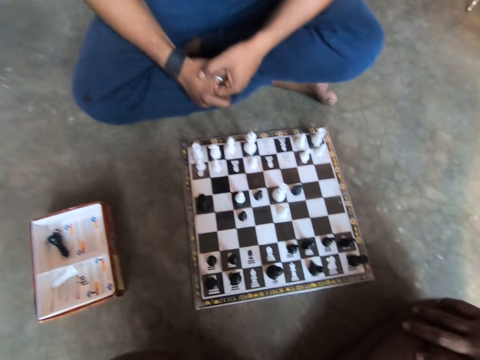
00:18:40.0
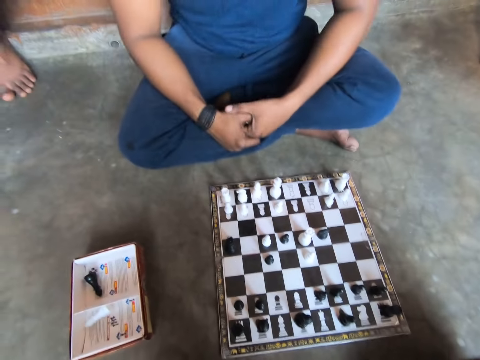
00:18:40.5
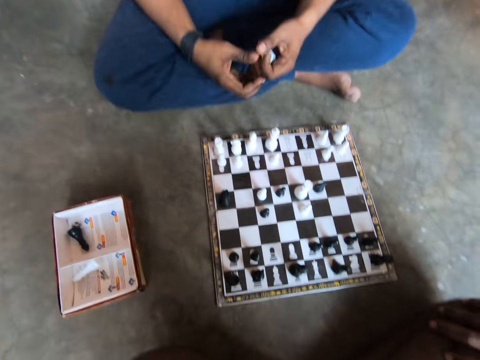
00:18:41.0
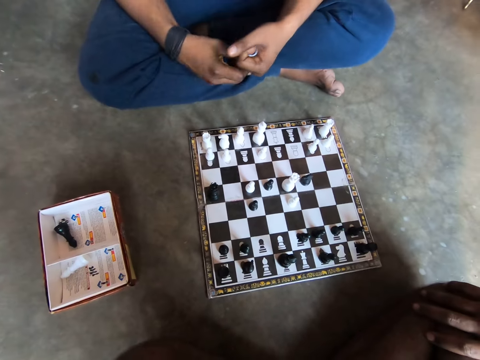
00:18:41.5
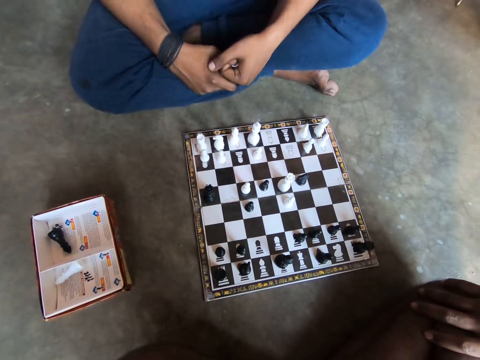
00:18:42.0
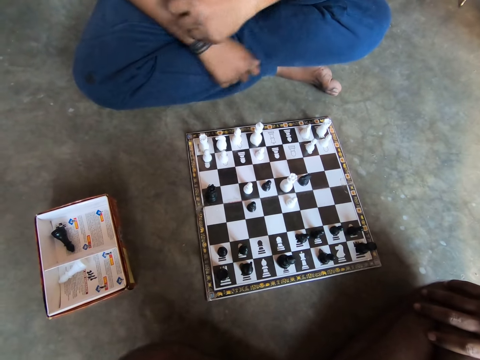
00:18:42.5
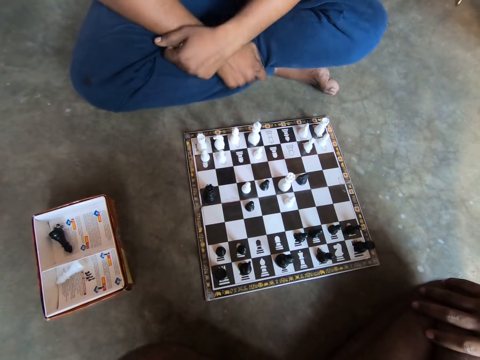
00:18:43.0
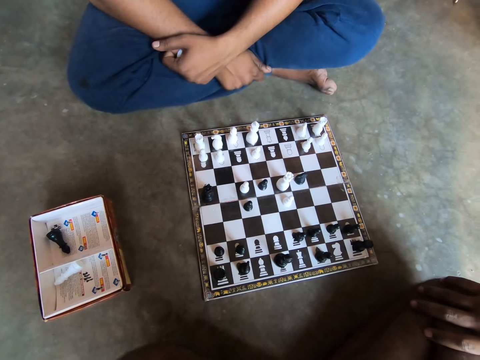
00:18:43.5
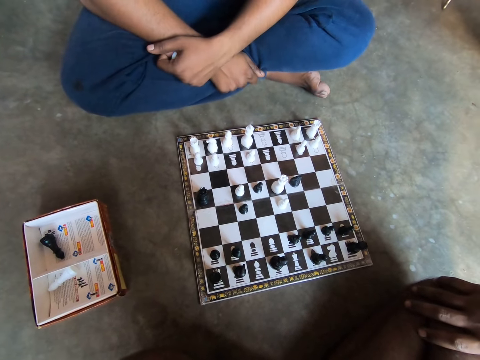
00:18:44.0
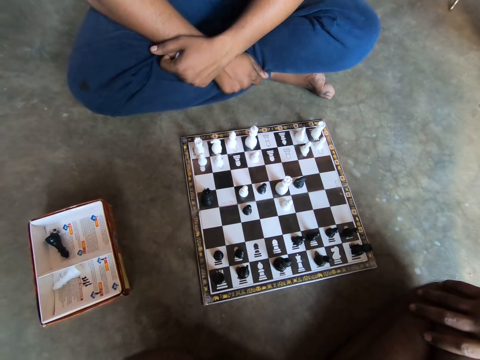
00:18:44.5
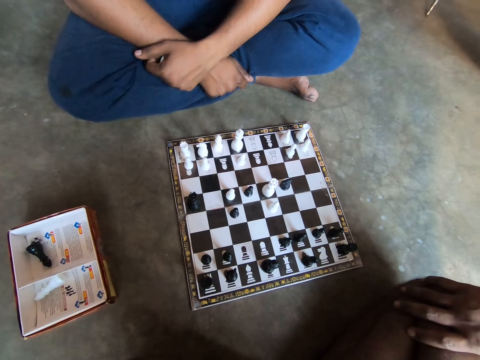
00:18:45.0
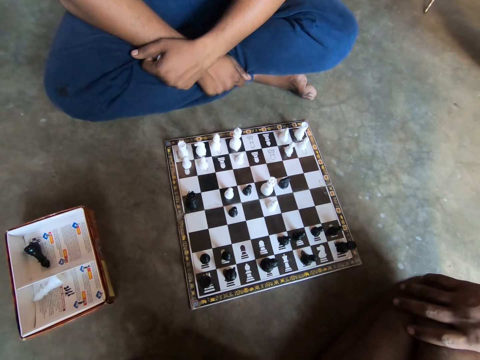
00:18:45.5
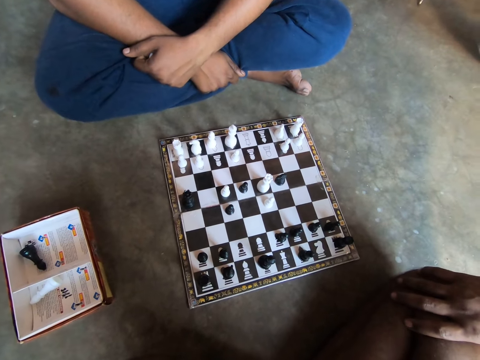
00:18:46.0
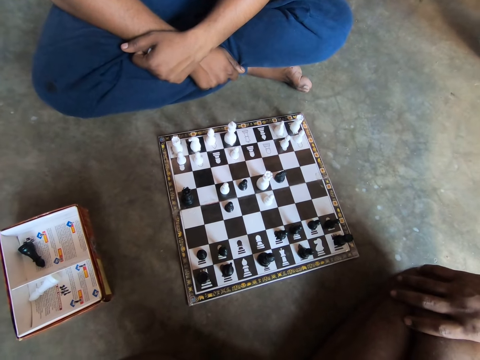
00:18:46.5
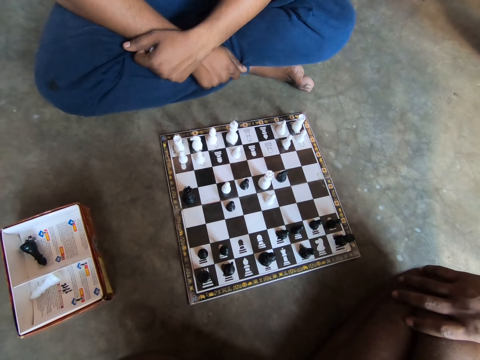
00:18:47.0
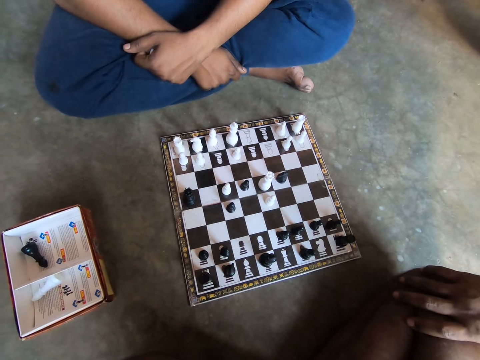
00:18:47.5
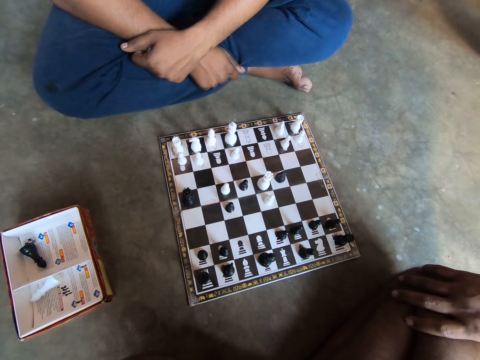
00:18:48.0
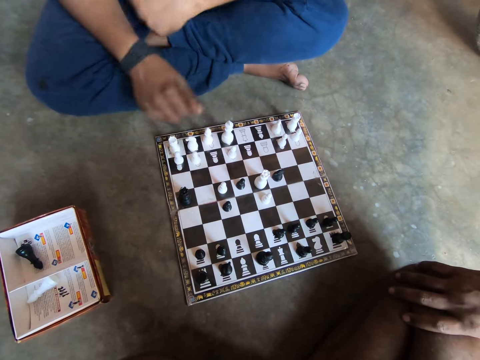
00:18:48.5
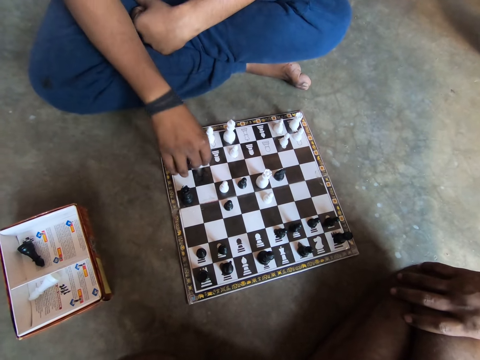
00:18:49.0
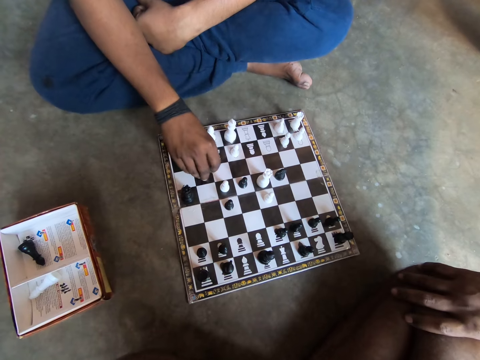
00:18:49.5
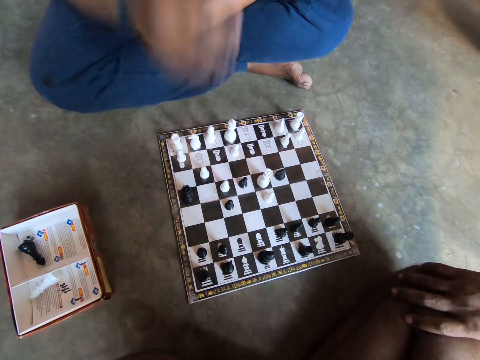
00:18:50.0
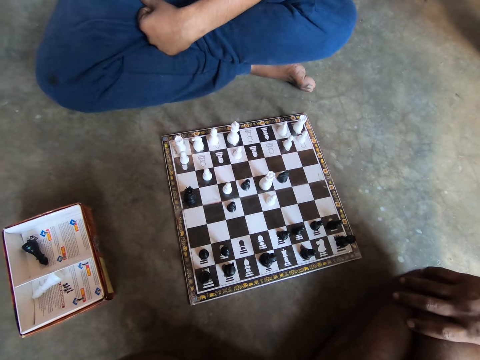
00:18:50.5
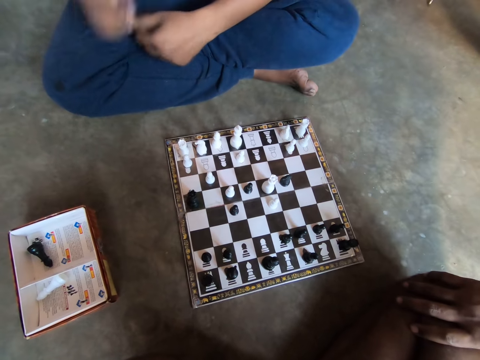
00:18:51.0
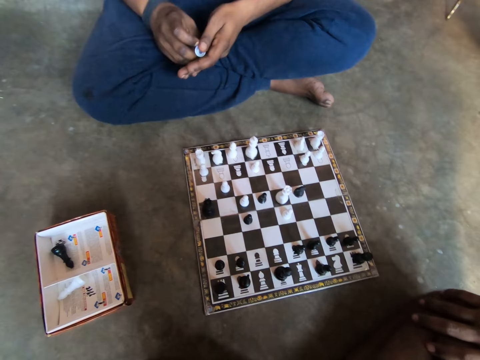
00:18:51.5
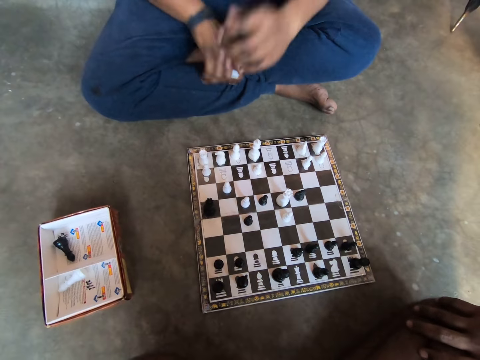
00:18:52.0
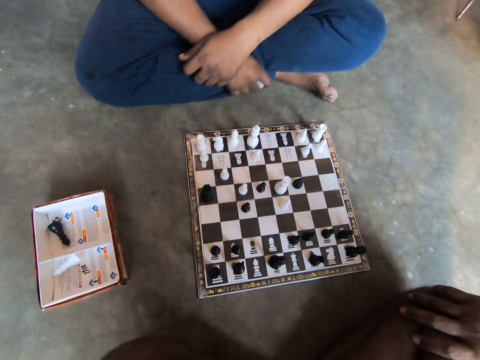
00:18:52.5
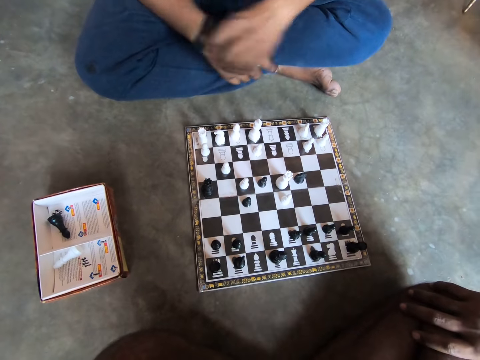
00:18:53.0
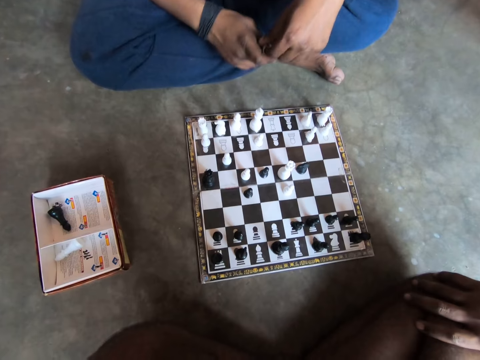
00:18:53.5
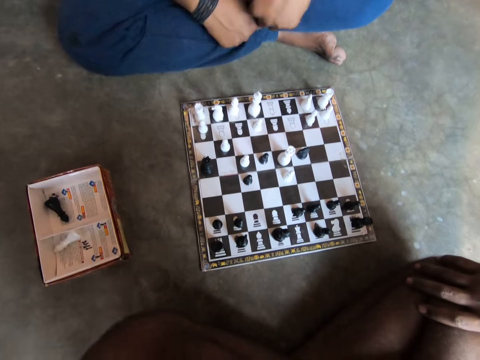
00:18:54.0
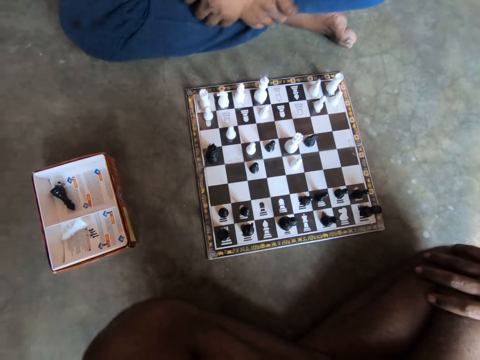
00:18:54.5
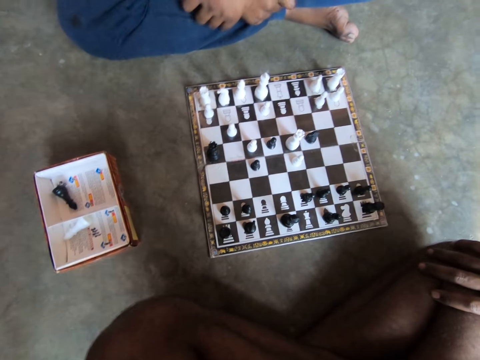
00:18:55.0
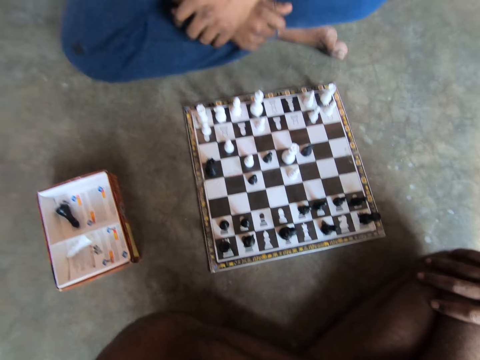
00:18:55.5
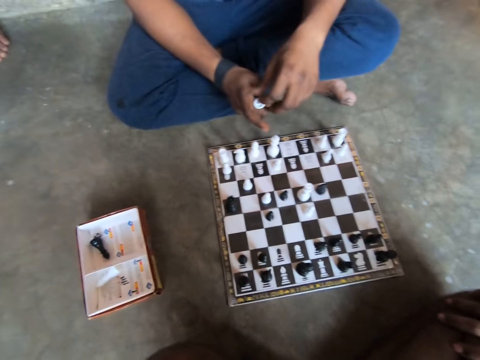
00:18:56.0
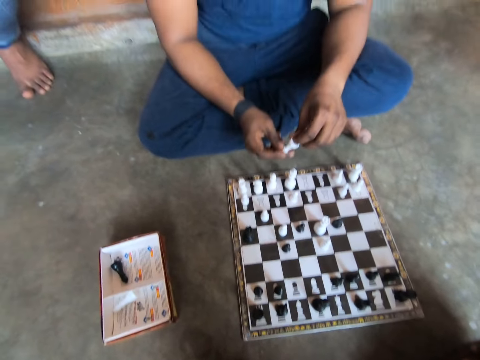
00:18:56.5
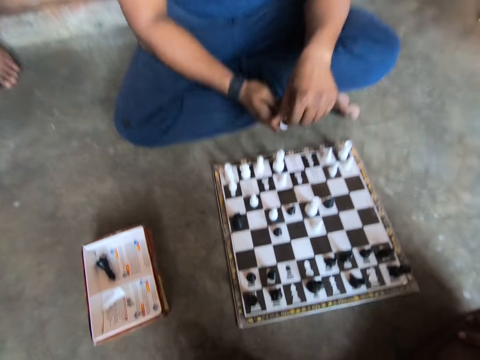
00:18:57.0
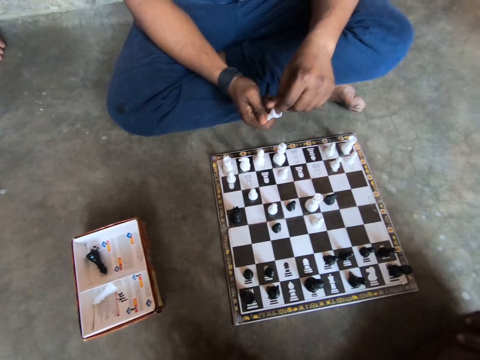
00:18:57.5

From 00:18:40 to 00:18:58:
The camera wearer puts his hand on his knee. A man holds the chess piece. The man puts his hand on the other hand. The man plays the chess piece on the chessboard with his right hand and lifts his hands. The man holds the chess piece in both hands, removes his left hand from the chess piece, holds the chess piece with the other hand, and folds his hands. The man holds the chess piece in both hands and folds his hands. The camera wearer looks at the chessboard. The man holds the chess piece in both hands.

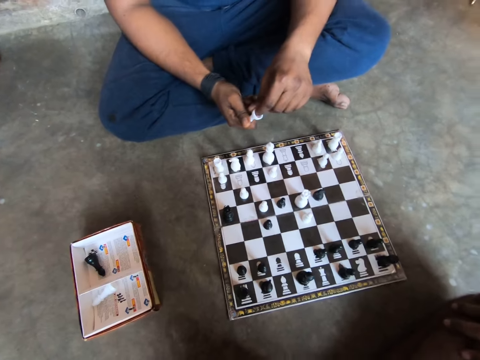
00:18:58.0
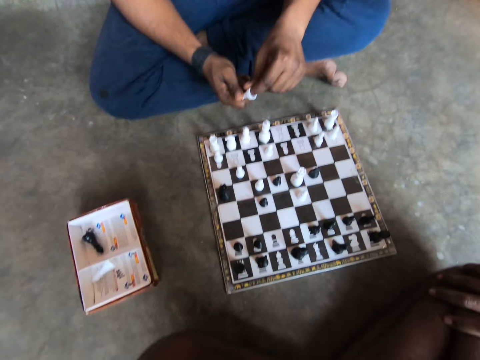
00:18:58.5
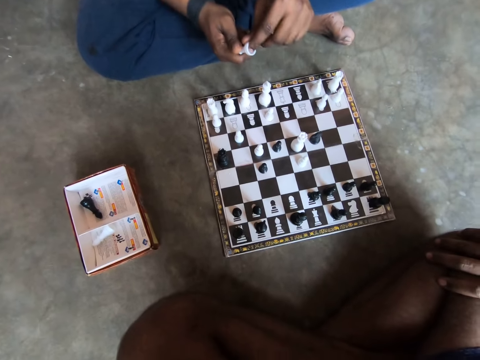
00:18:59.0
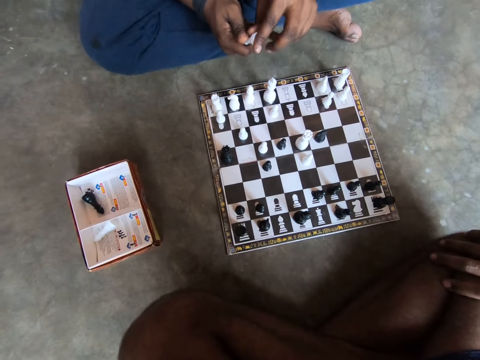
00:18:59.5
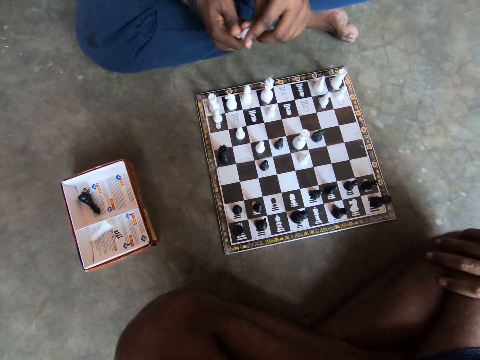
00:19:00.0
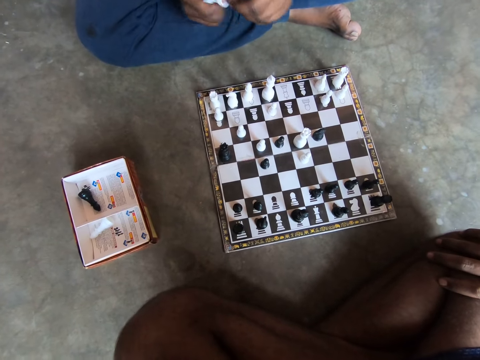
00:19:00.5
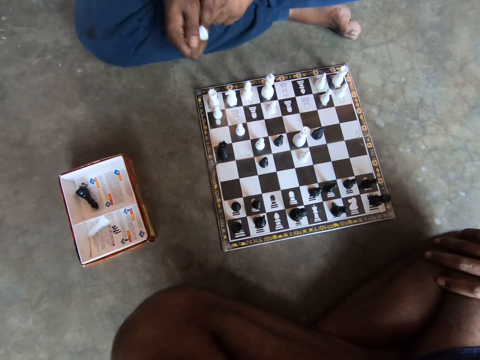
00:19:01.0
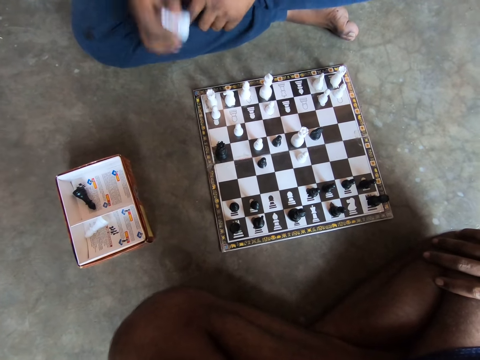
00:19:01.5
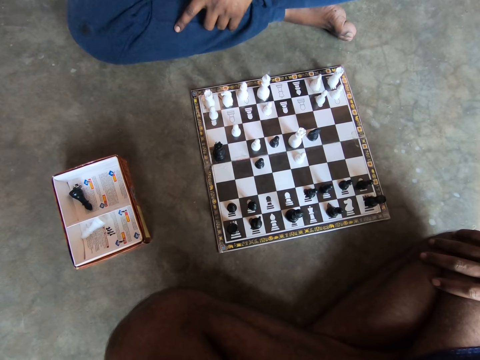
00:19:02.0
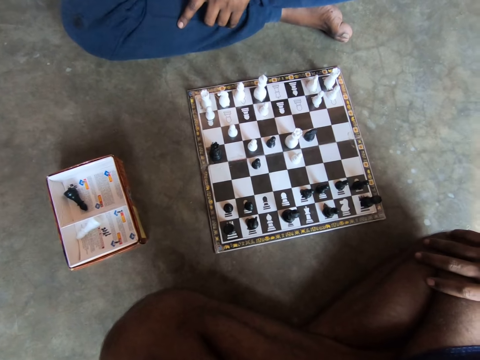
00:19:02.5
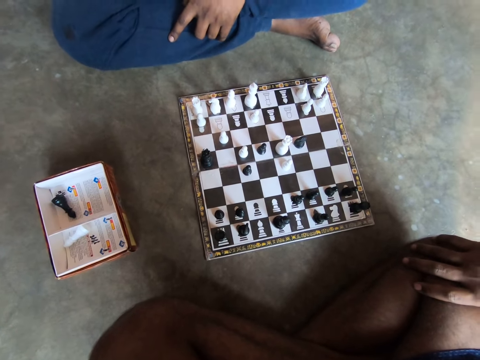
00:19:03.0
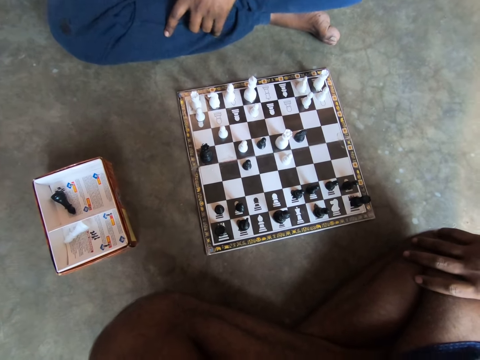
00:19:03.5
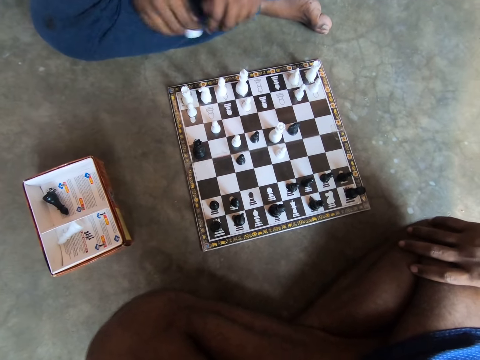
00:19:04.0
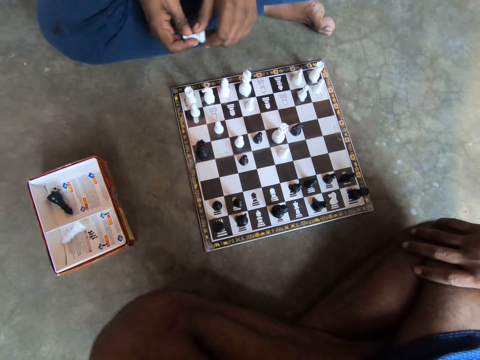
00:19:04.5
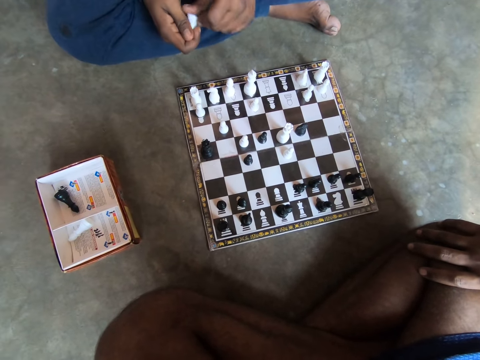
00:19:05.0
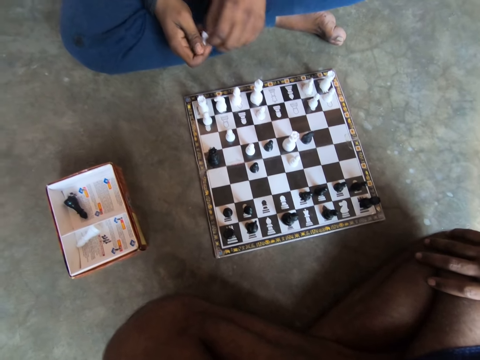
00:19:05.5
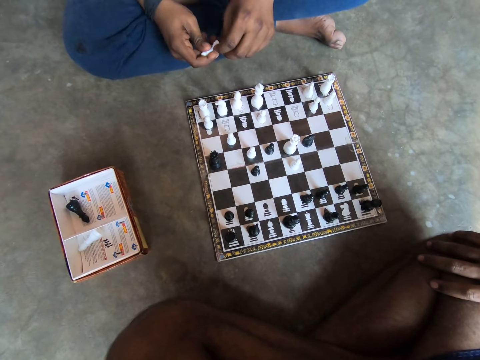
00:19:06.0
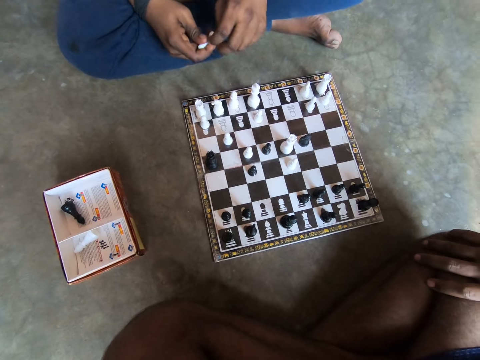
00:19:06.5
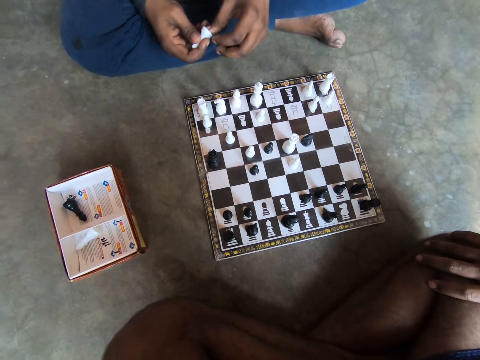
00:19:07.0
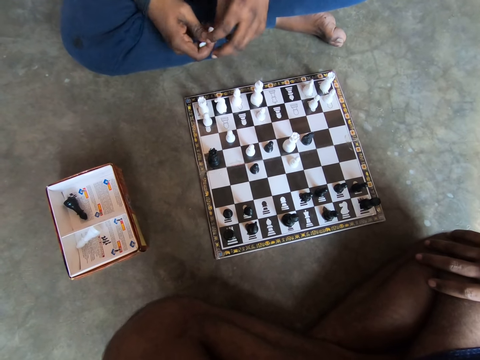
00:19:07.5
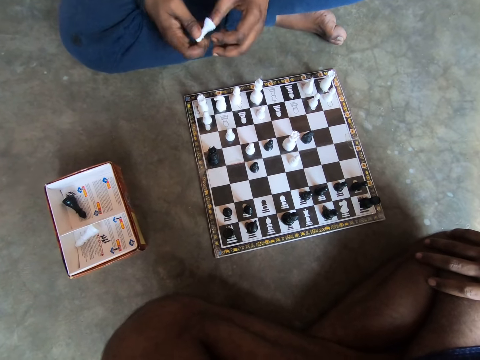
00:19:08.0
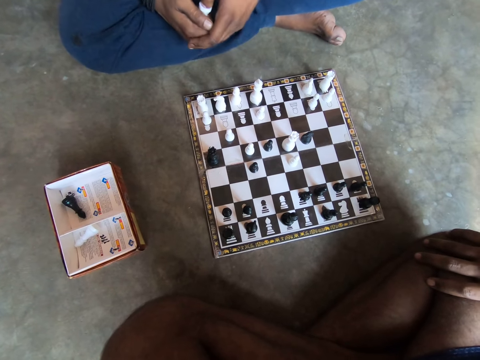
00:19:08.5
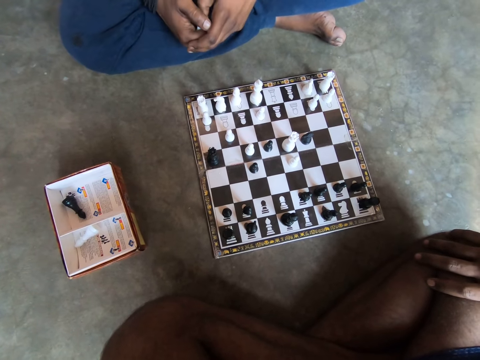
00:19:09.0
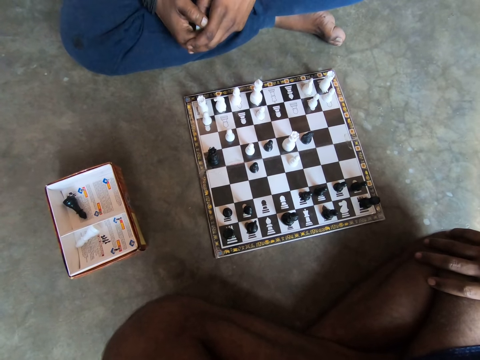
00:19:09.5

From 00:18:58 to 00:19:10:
A man raises his right hand. The man holds the chess piece in both hands.
